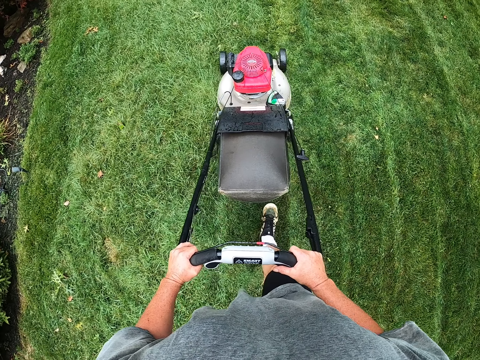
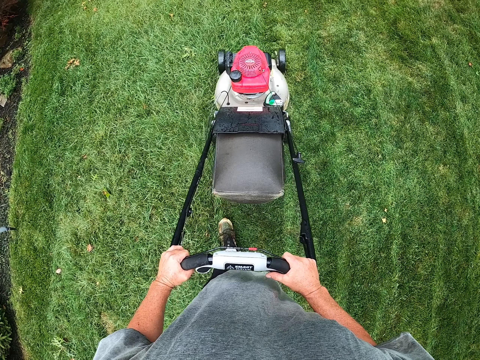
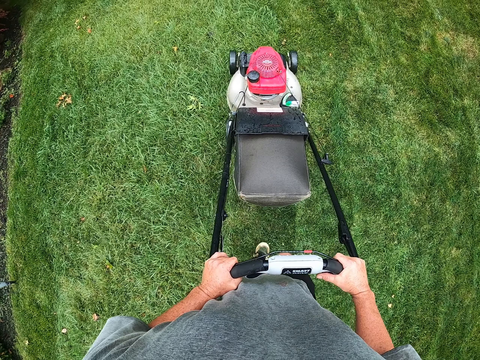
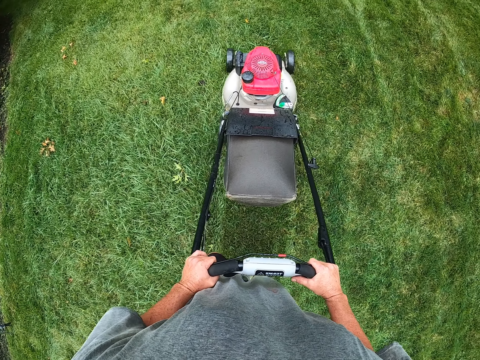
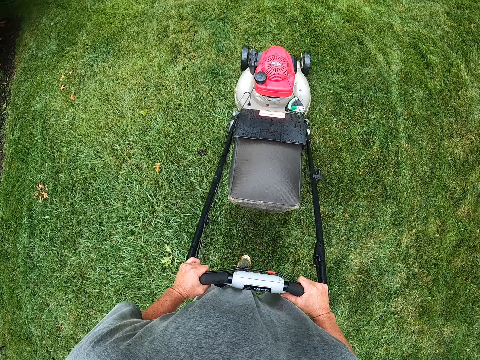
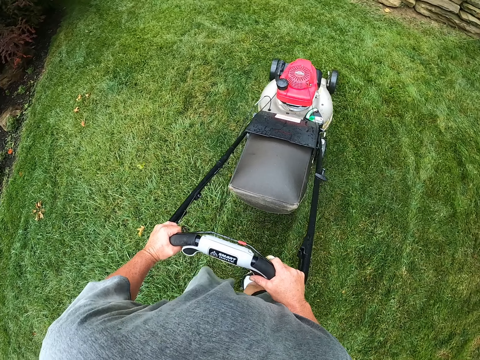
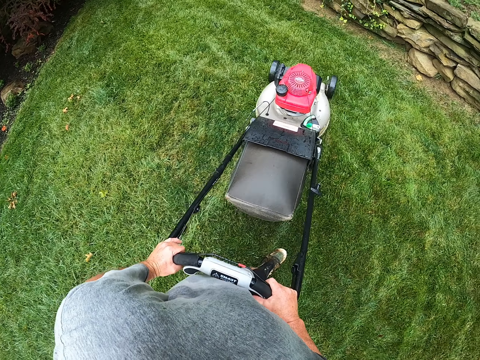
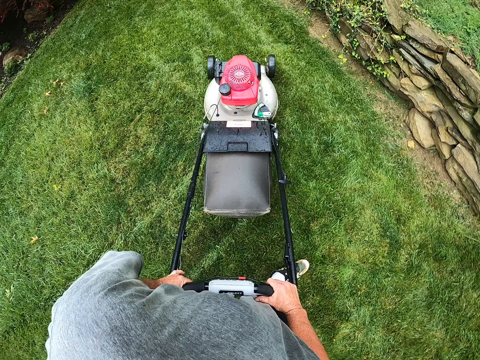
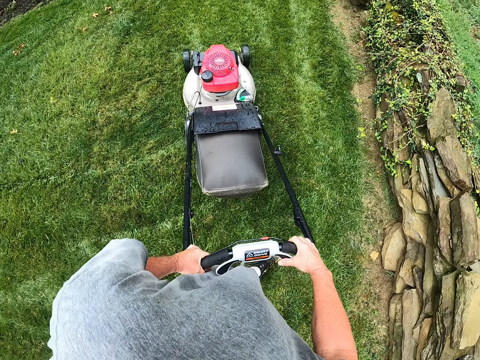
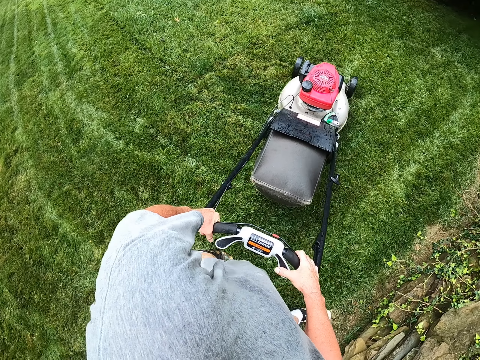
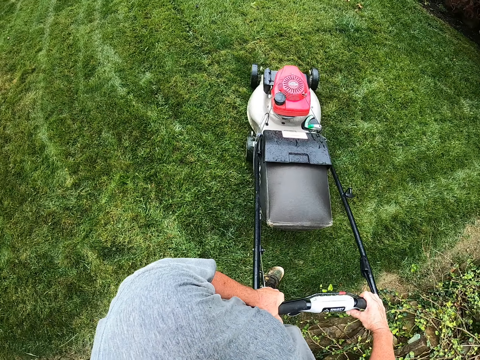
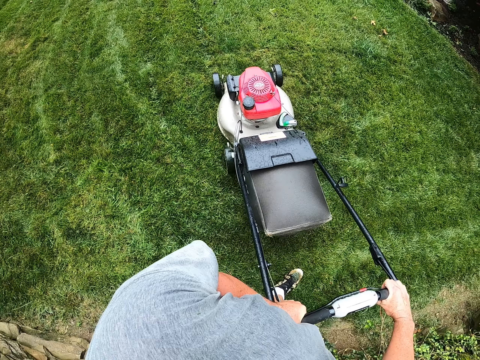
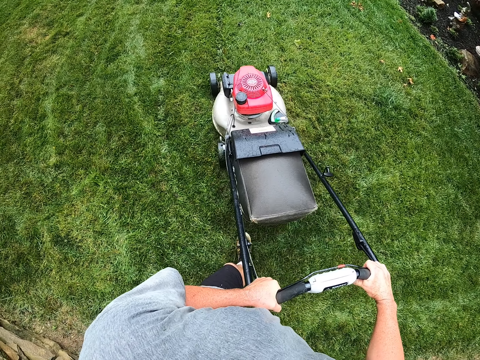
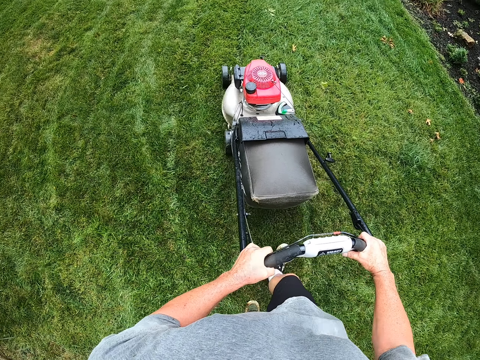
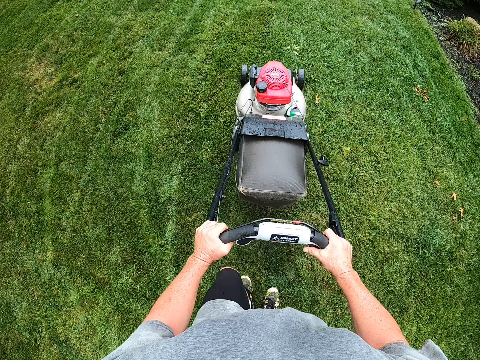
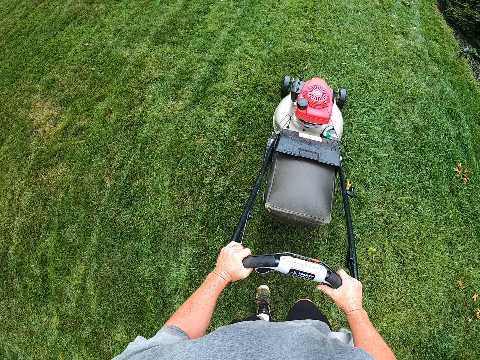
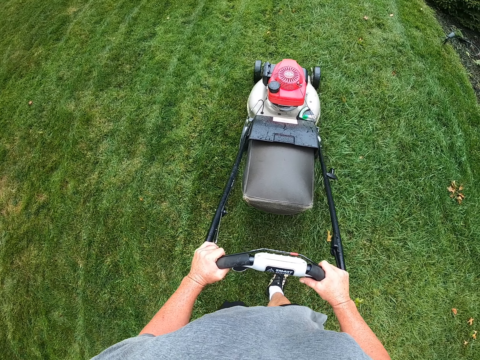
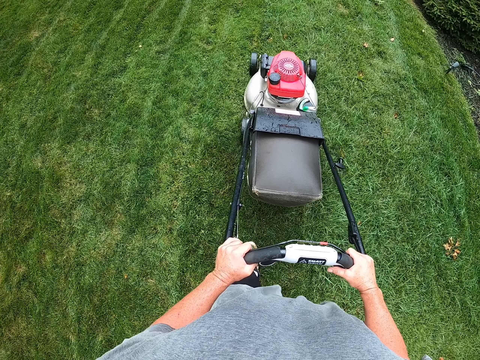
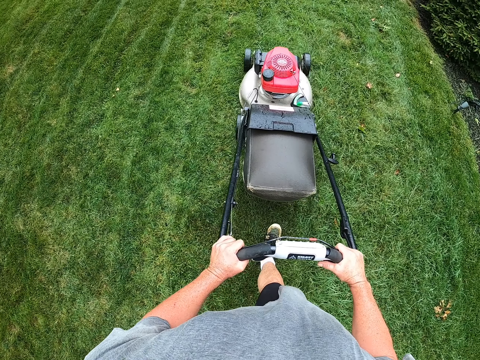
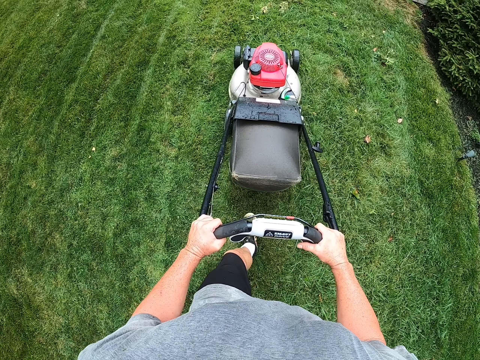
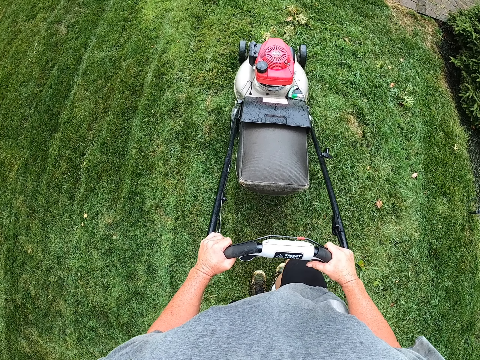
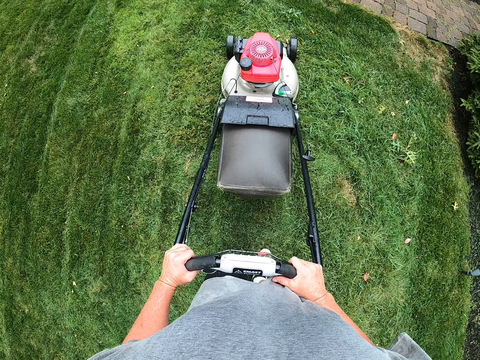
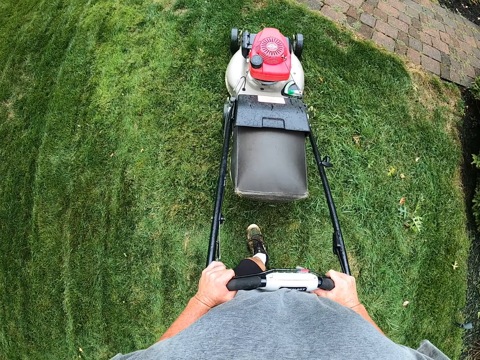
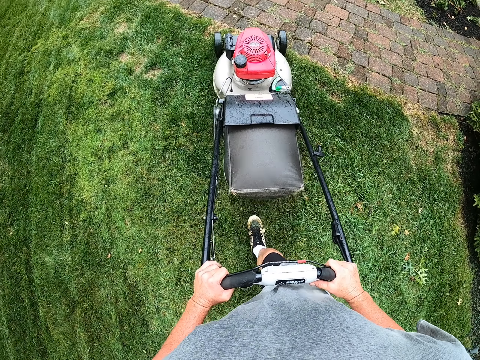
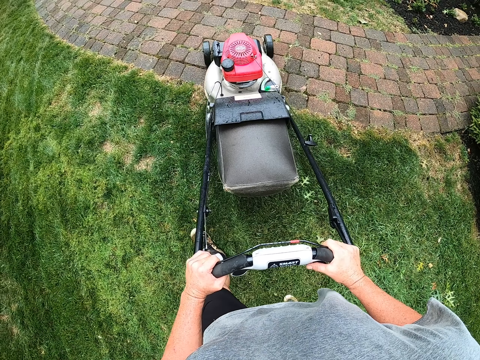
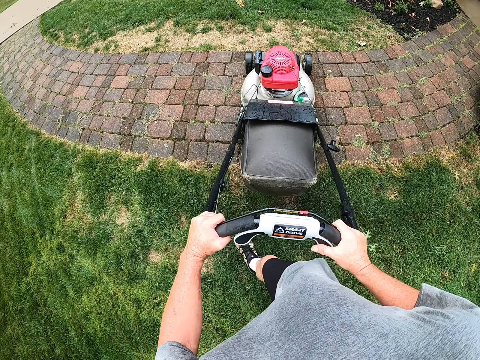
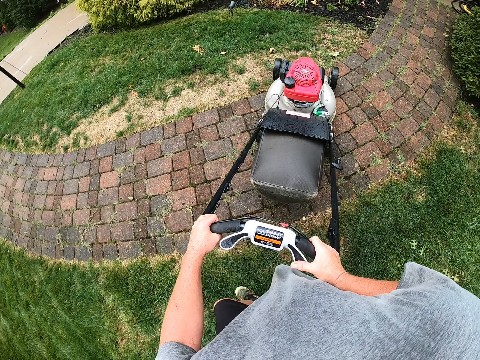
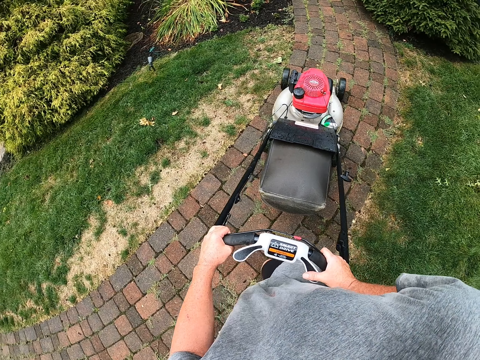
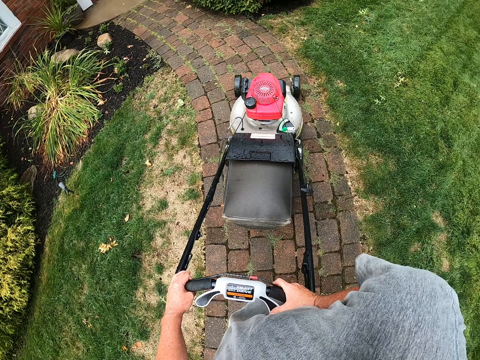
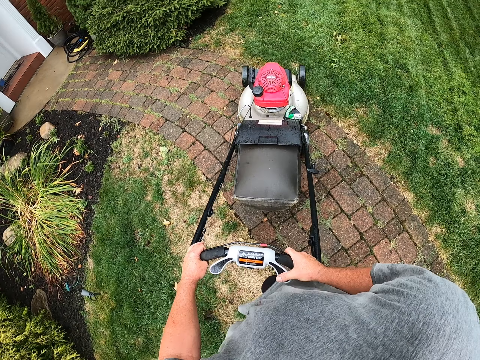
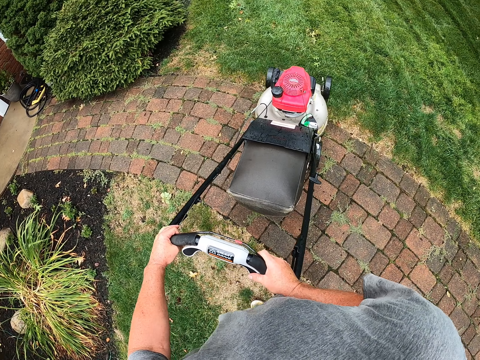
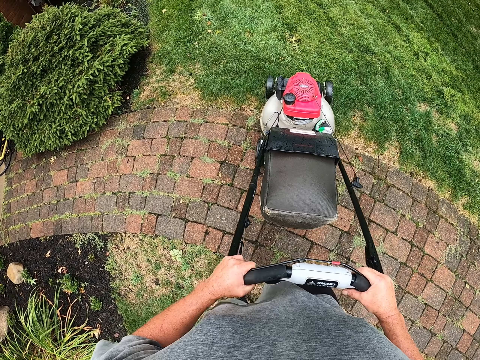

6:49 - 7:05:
The camera wearer drives the grass cutter on the sidewalk. They drive the grass cutter on the grass.

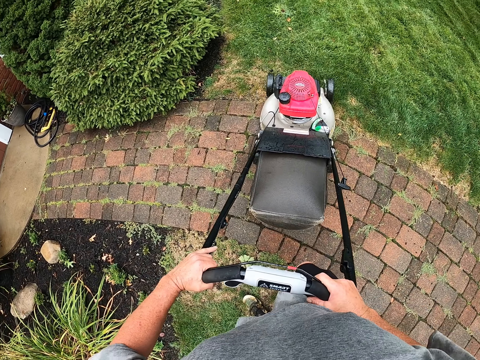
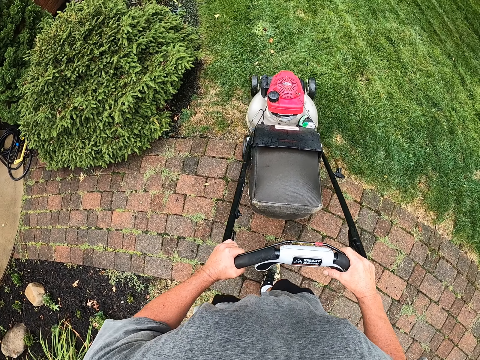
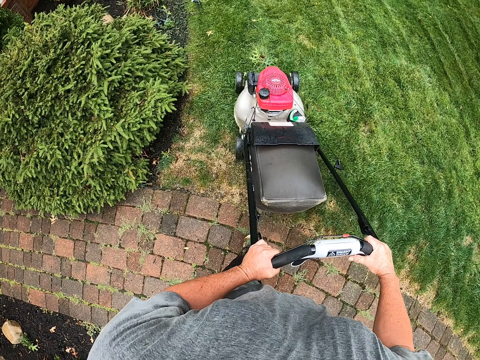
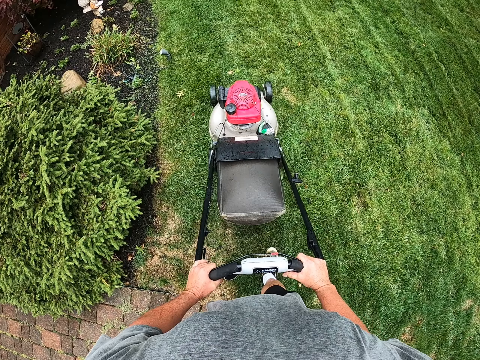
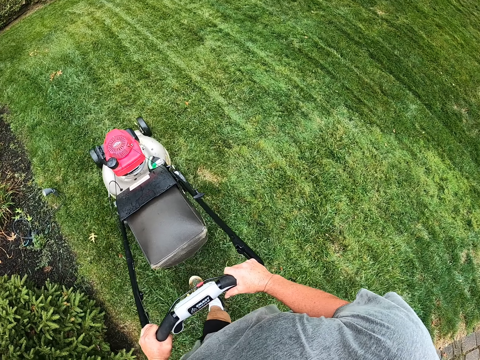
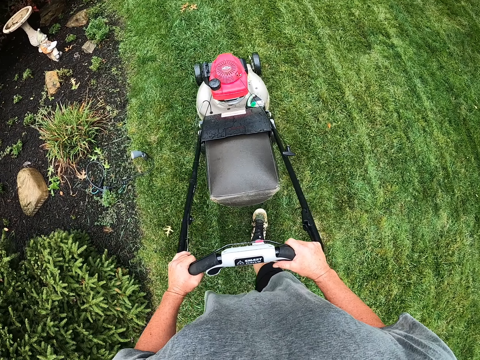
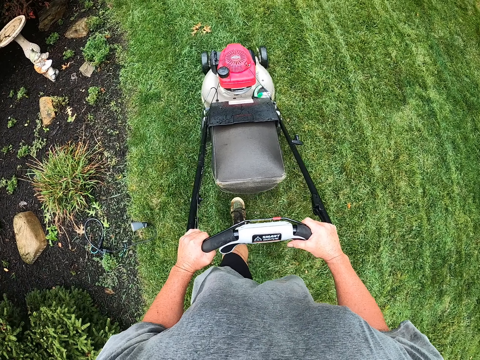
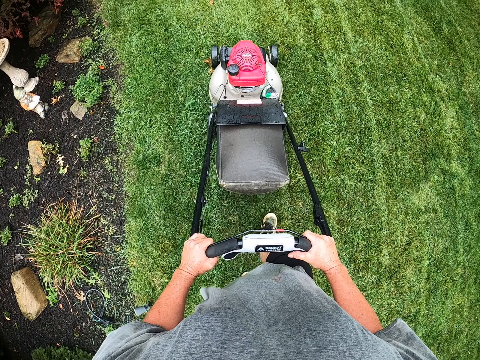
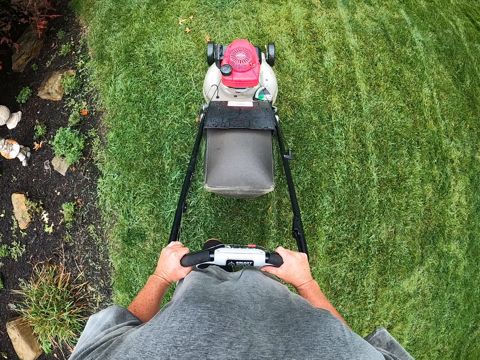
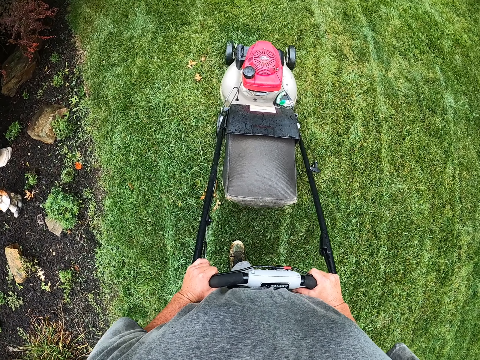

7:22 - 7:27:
The camera wearer drives the grass cutter on the grass.
